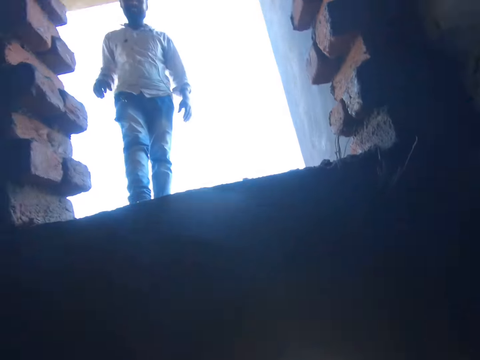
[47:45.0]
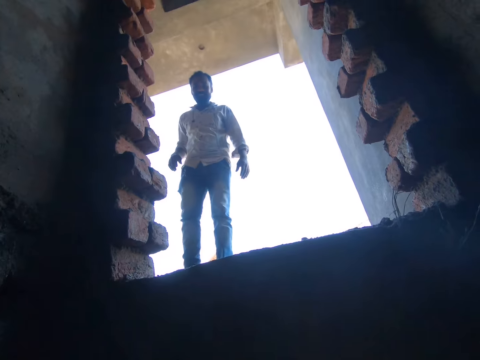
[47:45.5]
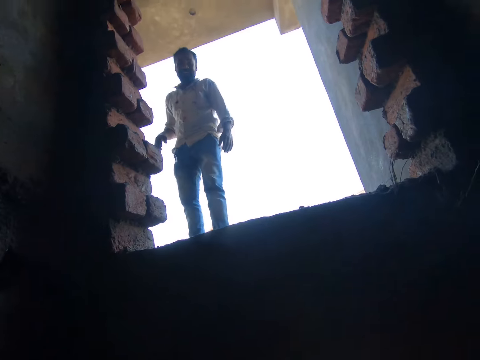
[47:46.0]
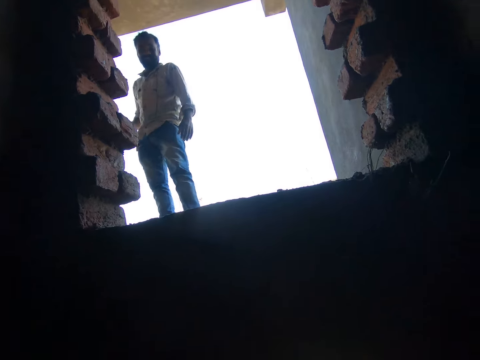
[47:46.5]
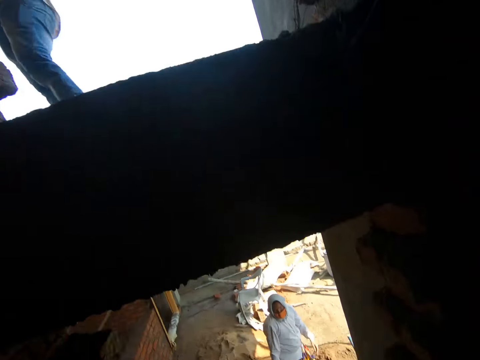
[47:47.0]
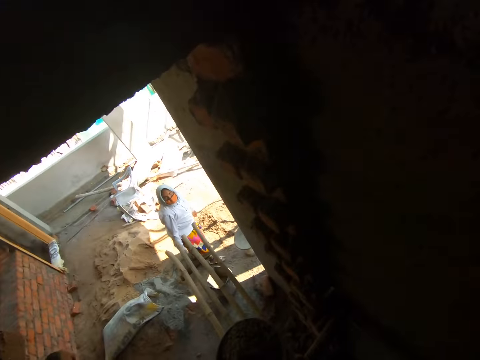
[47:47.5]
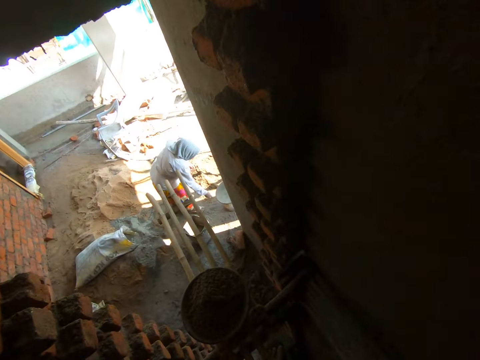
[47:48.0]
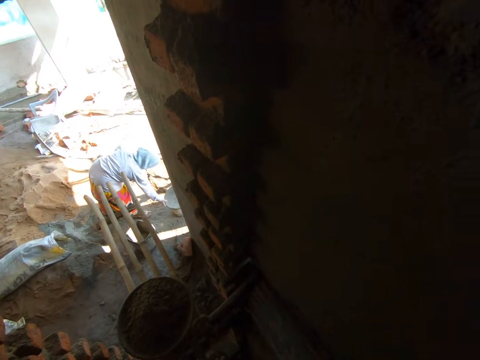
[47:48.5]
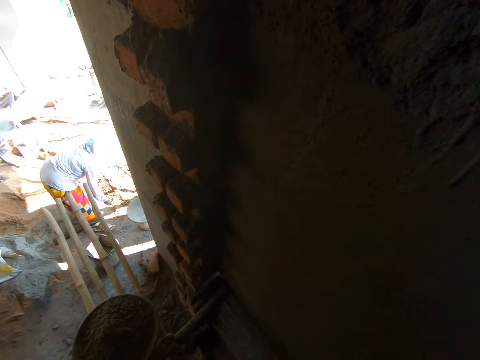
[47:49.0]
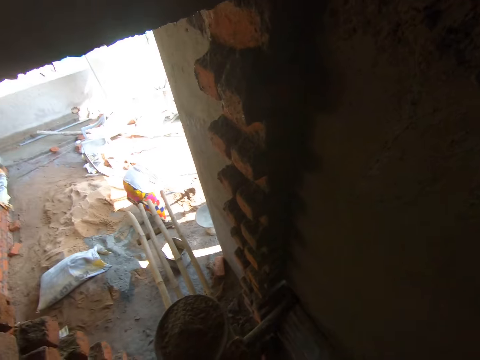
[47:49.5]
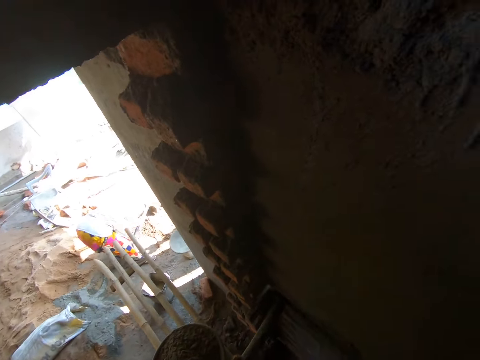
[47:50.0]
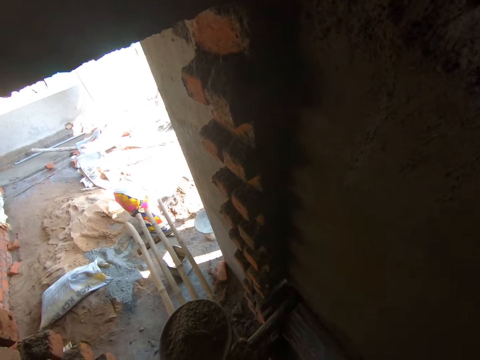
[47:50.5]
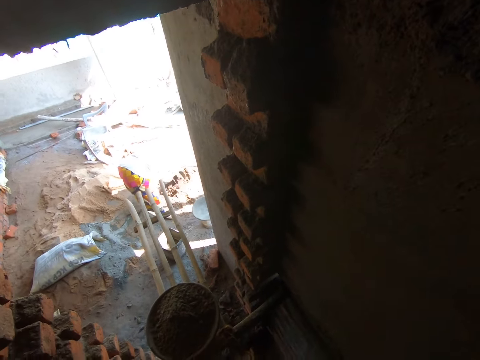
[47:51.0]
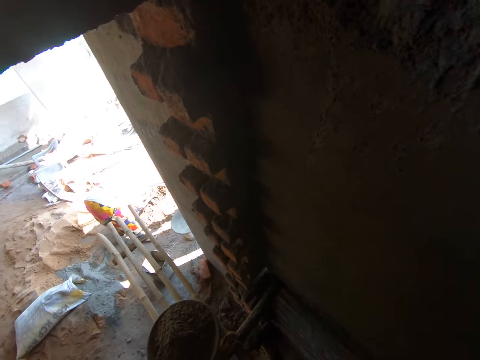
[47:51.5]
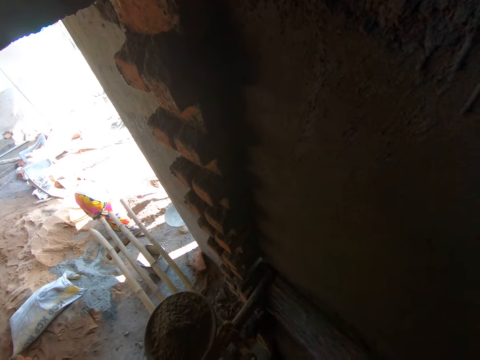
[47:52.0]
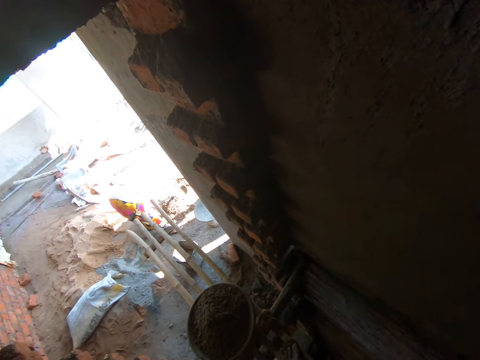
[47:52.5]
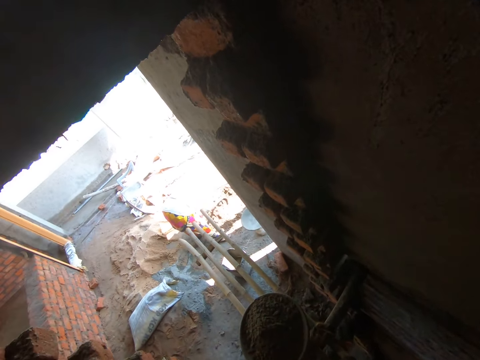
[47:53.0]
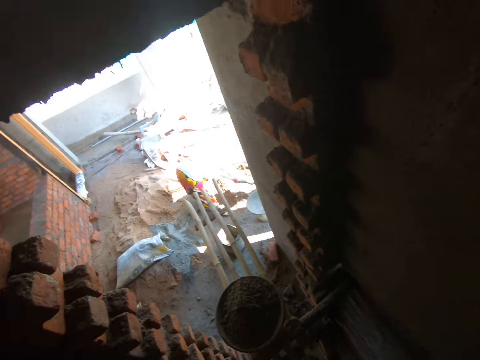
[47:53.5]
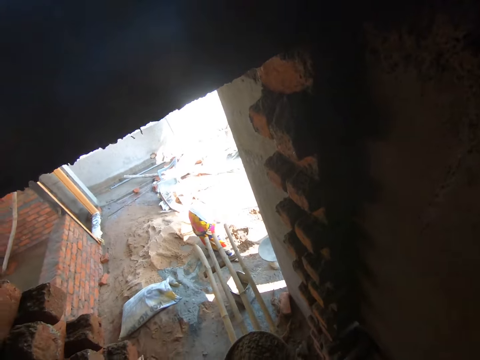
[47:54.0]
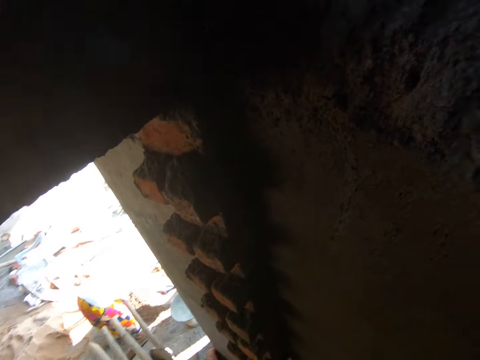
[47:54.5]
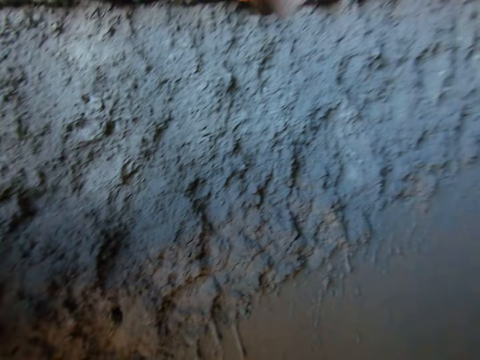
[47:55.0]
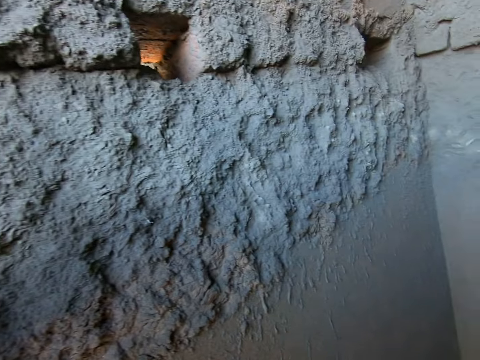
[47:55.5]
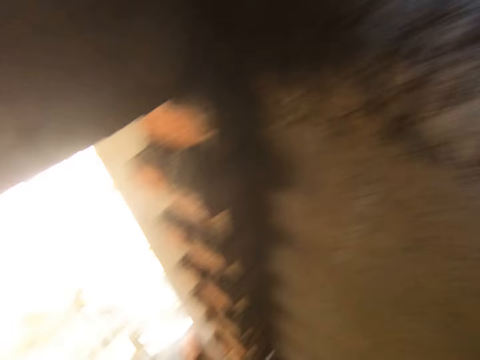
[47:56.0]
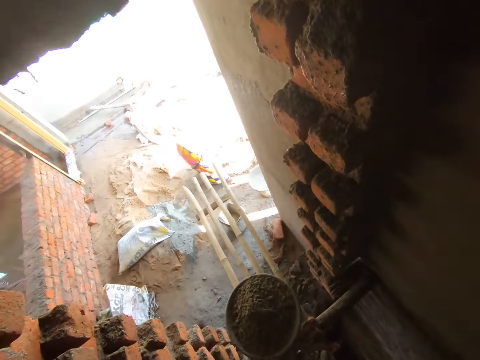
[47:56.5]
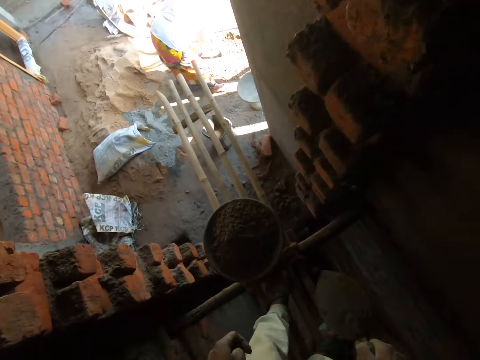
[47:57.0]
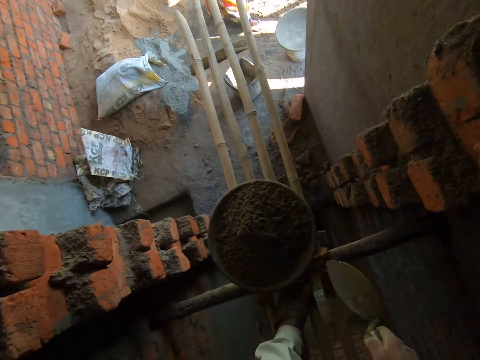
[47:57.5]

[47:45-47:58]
A man talks. The camera wearer looks around. The woman picks up a hoe from the ground with her left hand. She mixes the mortar with the hoe in both hands. The camera wearer walks around.

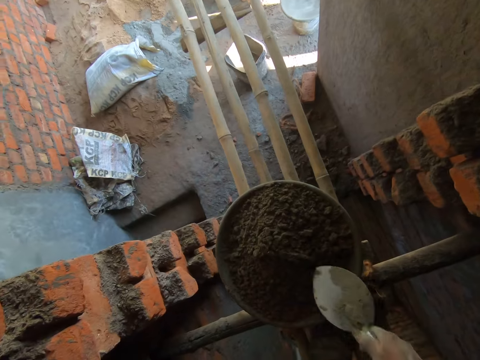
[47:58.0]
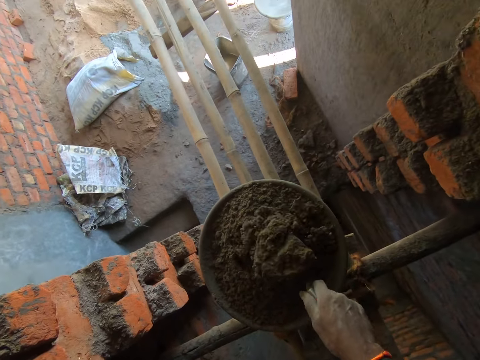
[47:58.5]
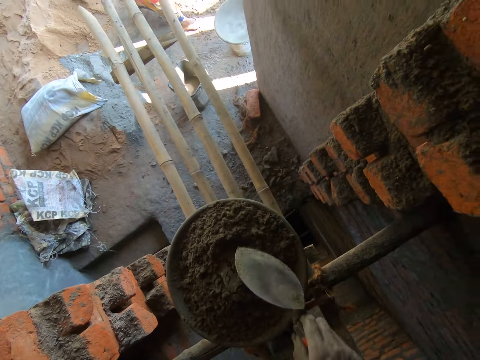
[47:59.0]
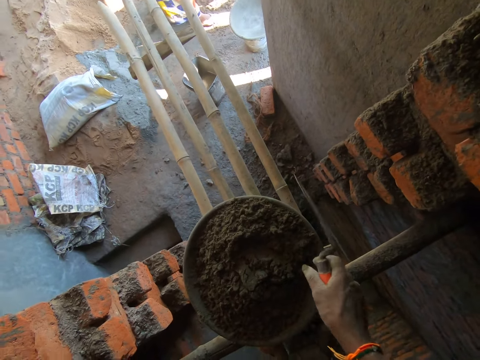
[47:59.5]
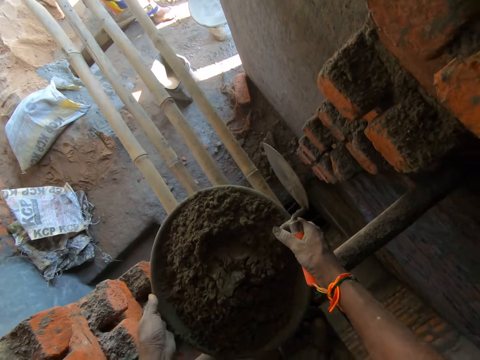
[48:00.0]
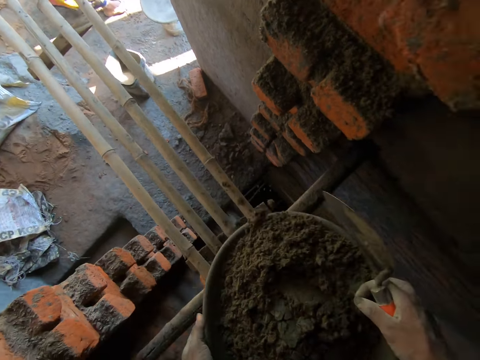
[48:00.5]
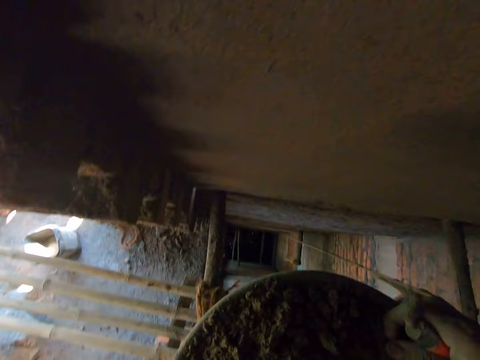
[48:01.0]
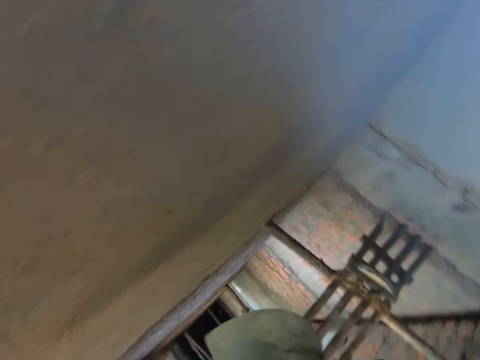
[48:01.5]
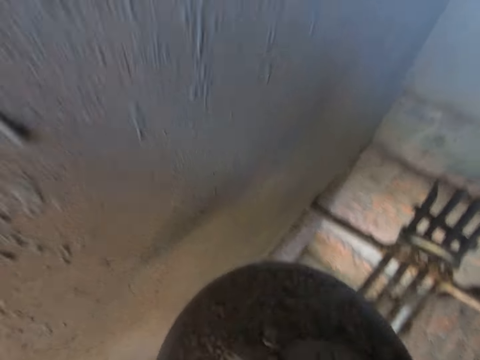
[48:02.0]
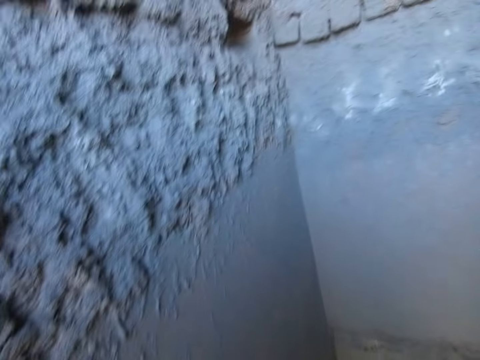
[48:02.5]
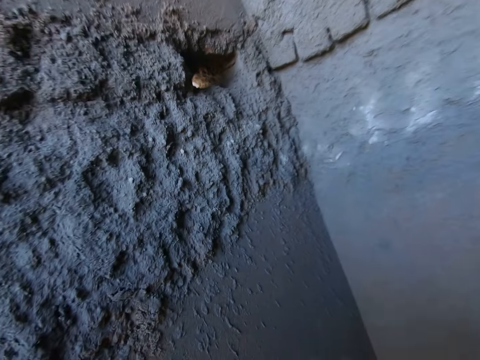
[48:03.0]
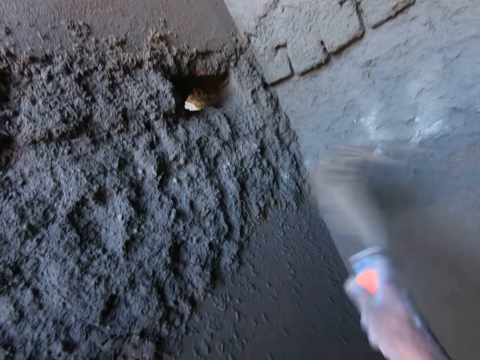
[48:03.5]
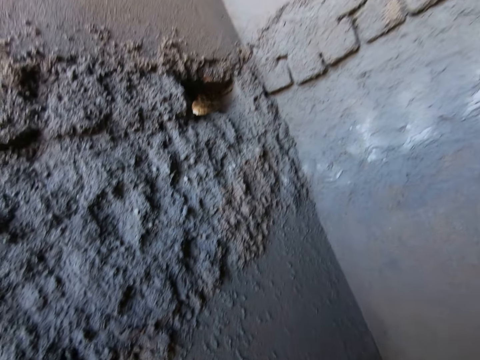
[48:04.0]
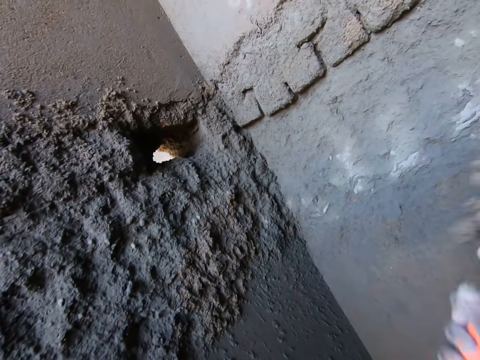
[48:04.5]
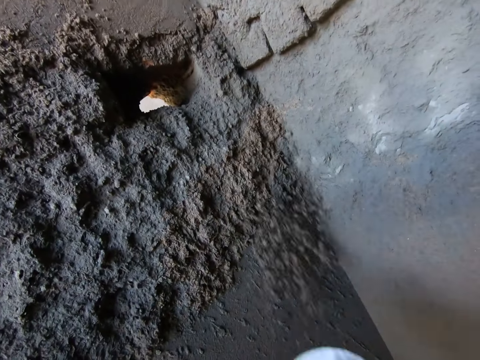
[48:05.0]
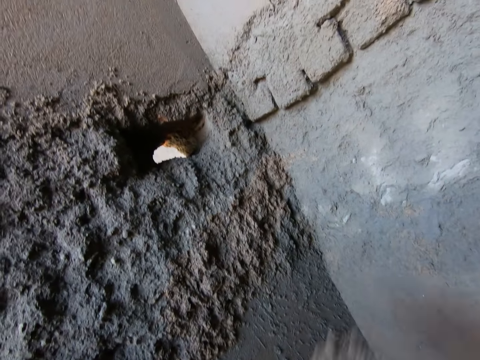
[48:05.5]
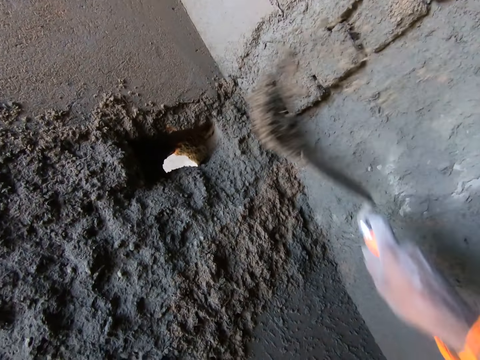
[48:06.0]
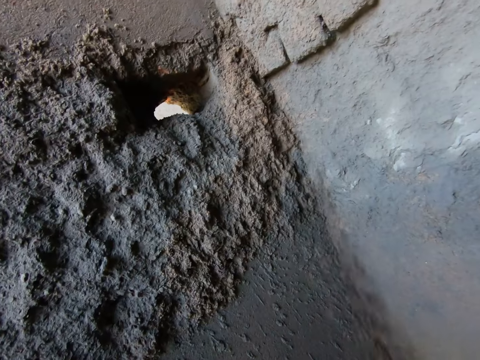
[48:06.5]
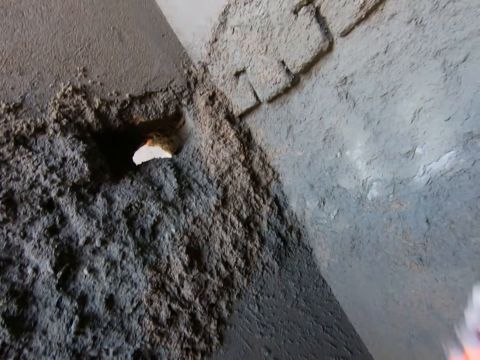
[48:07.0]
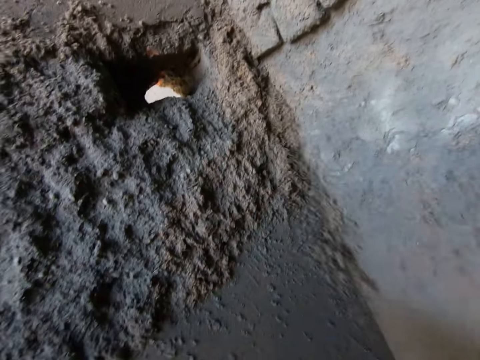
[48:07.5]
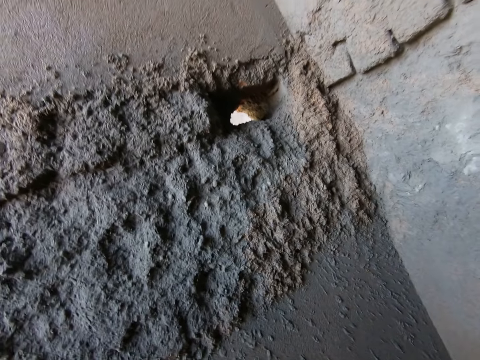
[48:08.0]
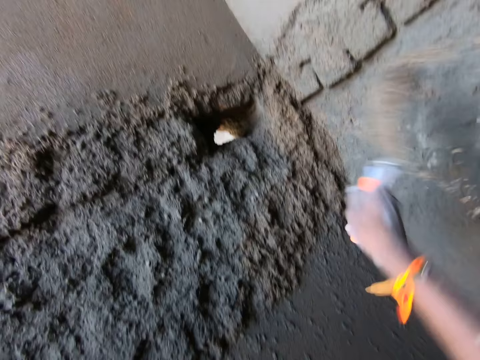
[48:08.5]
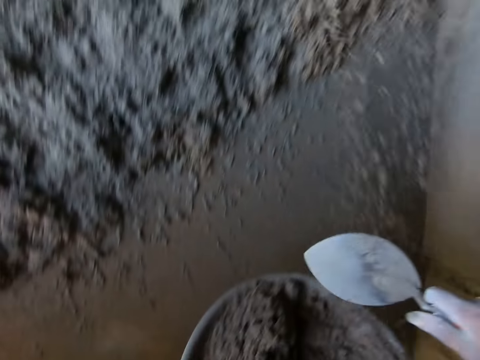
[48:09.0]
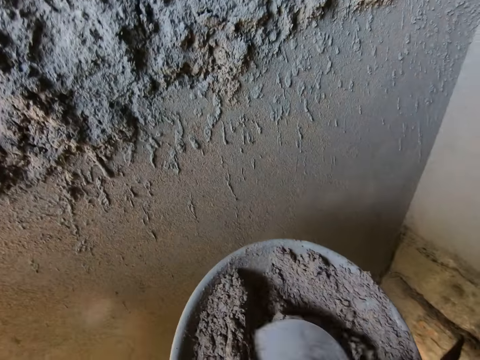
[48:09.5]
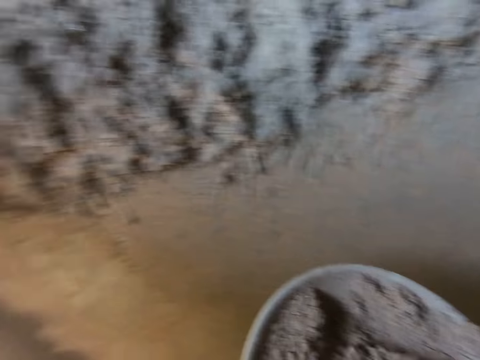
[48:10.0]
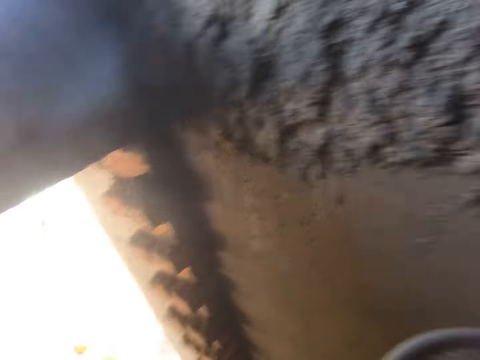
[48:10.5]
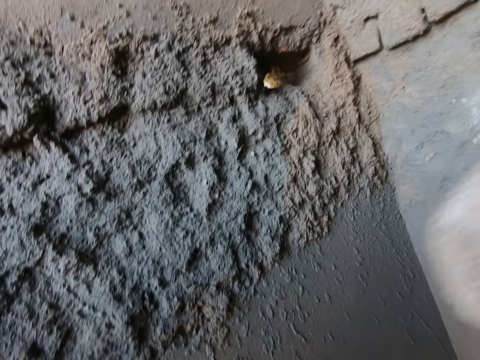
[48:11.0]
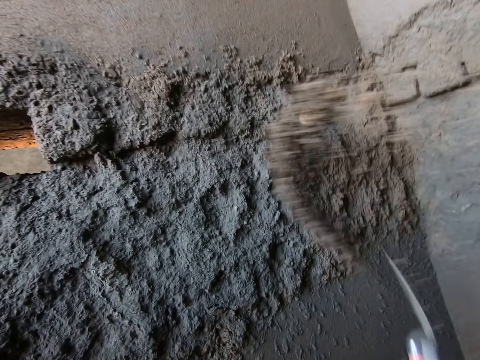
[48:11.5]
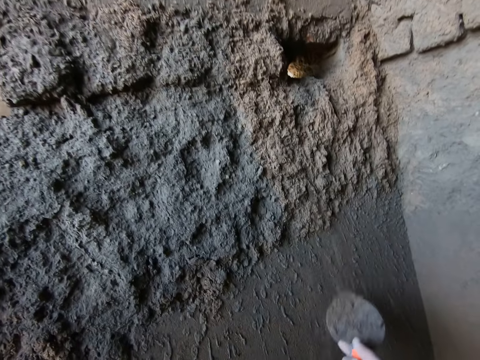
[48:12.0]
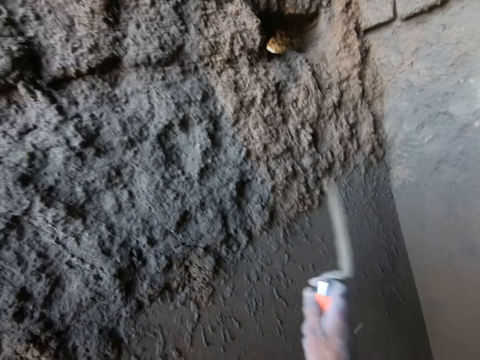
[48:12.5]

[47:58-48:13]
The camera wearer mixes the mortar with the hand trowel in his right hand. He scoops the concrete. He hits the headpan's edge with the hand trowel in his right hand. He picks up the headpan from the scaffold with both hands. He mixes the mortar with the hand trowel in his right hand. He scoops mortar from the headpan with the hand trowel in his right hand. He splatters mortar on the wall with the hand trowel in his right hand. He does so repeatedly. He mixes mortar in the headpan with the hand trowel in his right hand. He scoops mortar from the headpan with the hand trowel in his right hand. He splatters mortar on the wall with the hand trowel in his right hand.
